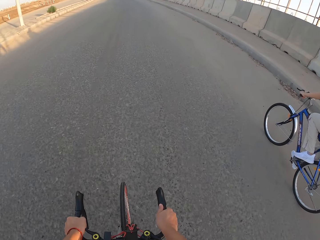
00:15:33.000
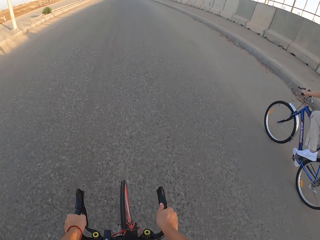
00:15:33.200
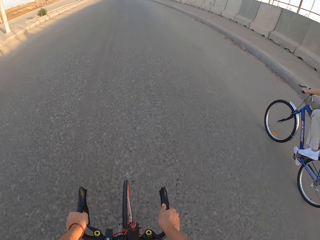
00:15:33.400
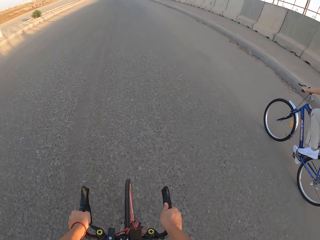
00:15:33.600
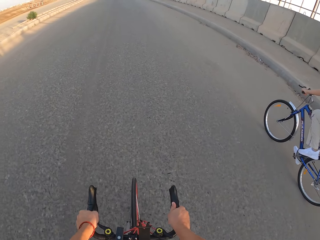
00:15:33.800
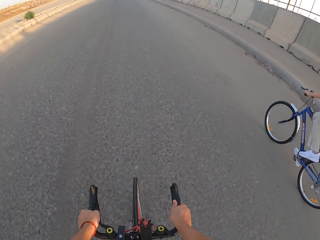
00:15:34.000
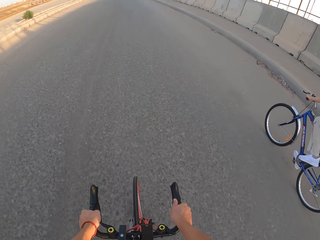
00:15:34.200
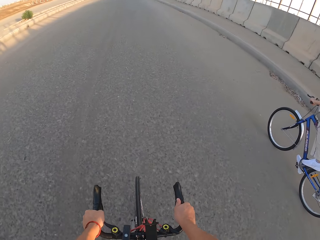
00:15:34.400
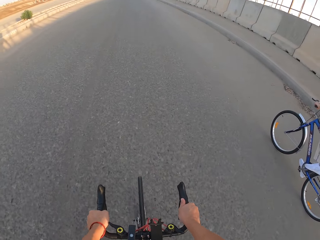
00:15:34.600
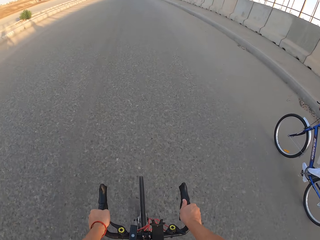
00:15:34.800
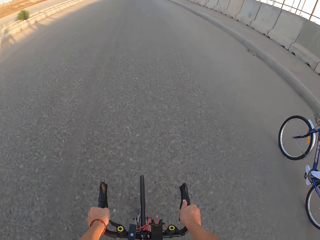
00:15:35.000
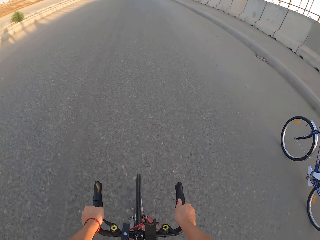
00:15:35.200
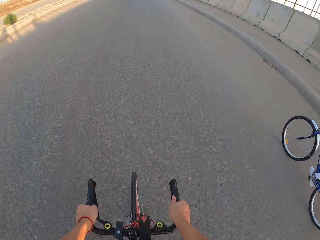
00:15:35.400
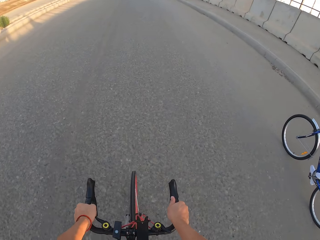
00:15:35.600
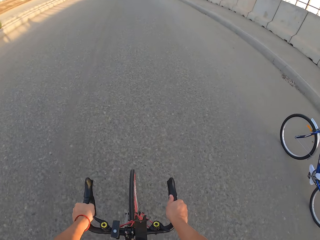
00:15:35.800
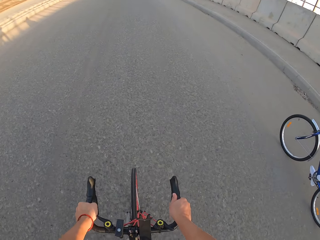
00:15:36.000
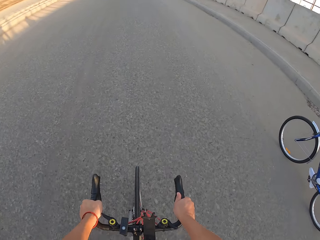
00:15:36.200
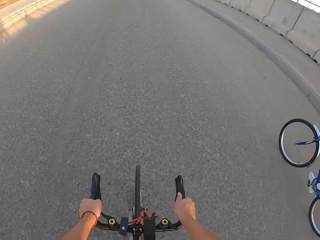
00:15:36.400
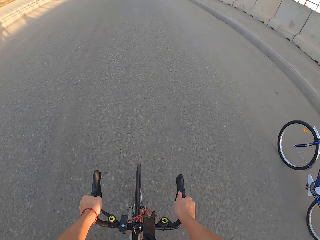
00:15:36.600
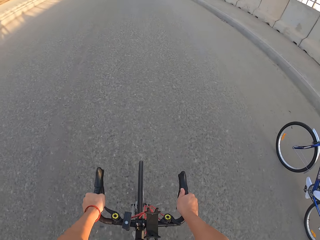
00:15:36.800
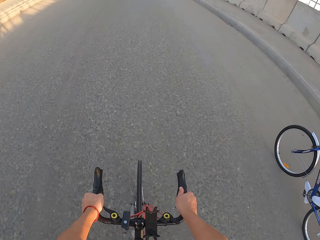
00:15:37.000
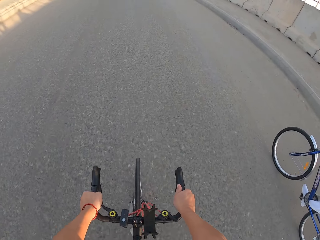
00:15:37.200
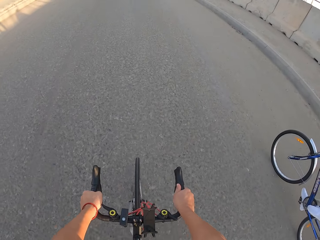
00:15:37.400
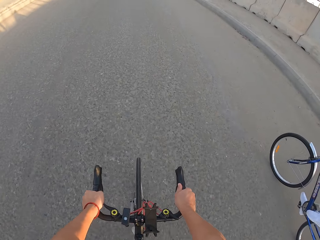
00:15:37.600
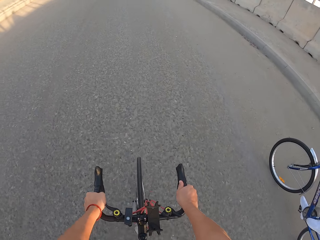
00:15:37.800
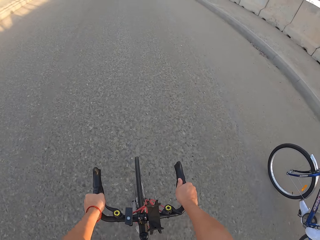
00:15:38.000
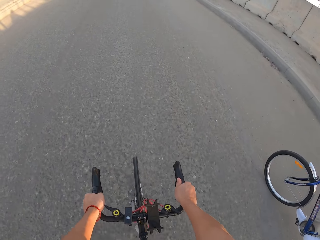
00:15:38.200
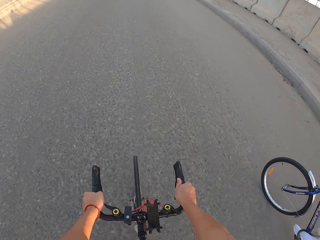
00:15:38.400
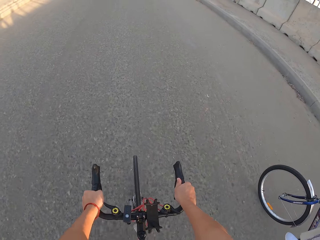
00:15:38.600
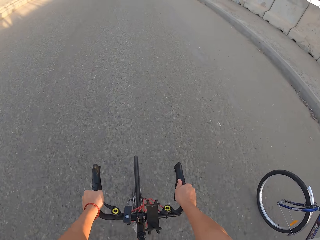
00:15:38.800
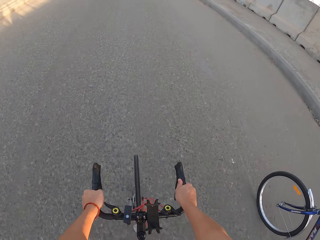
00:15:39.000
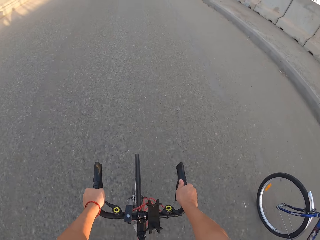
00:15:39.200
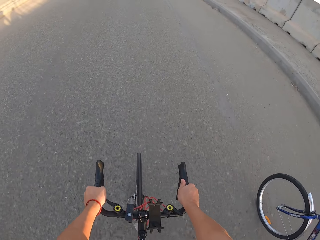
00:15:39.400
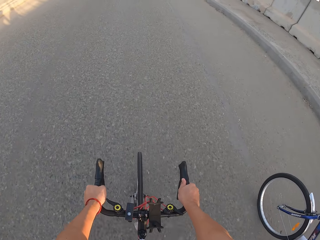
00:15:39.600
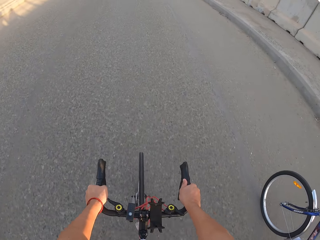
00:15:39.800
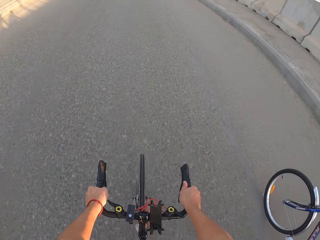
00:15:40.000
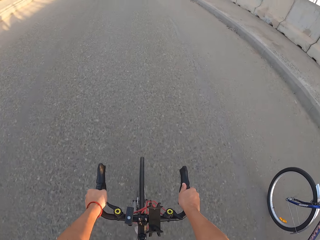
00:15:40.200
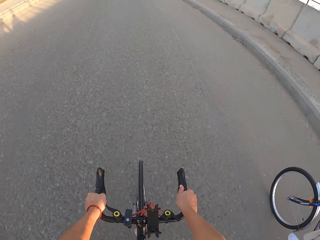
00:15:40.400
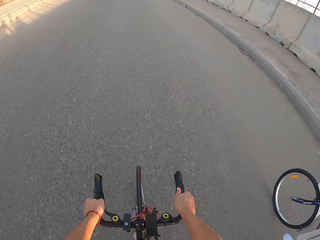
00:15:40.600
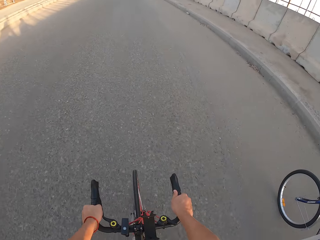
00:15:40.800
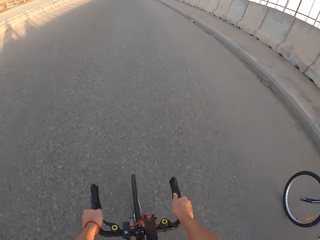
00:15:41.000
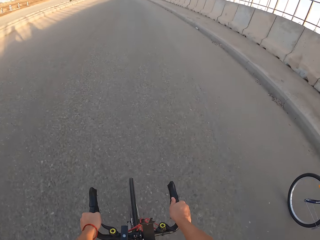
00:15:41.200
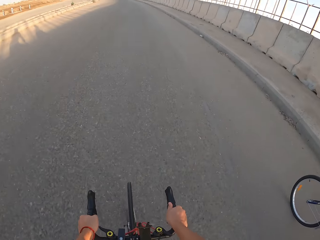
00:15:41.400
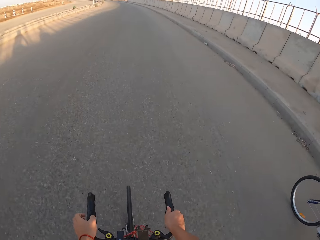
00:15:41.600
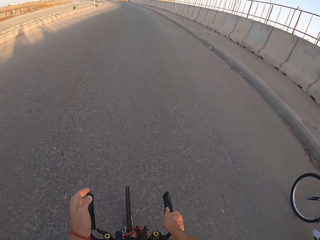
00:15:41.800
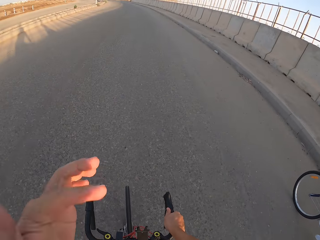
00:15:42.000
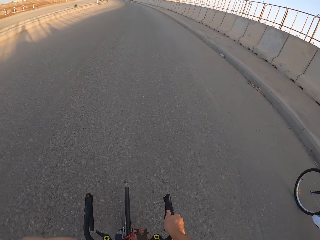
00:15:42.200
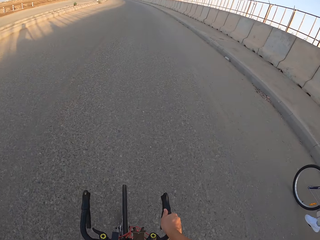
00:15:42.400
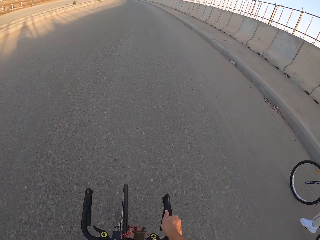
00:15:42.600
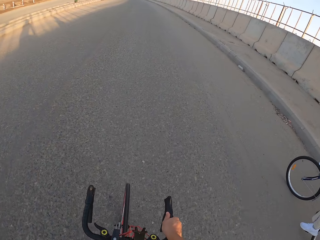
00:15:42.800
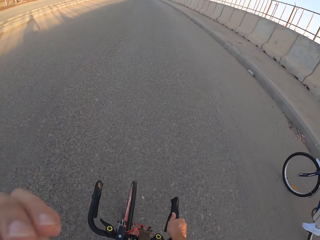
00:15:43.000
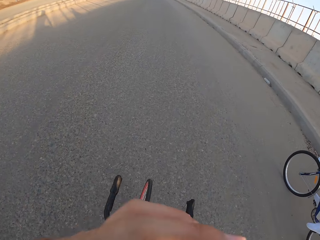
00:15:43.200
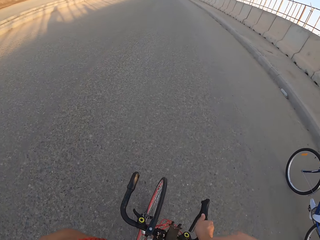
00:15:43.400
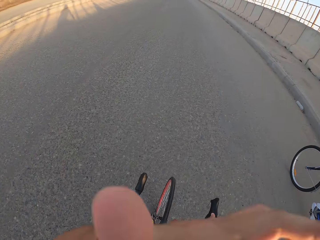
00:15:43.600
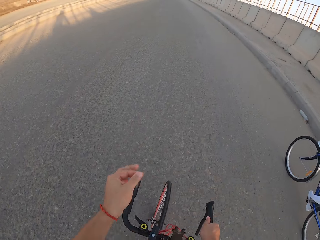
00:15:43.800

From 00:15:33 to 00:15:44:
The camera wearer rides the bicycle. They raise the left hand towards something.

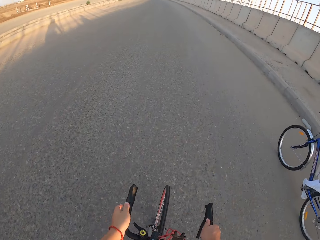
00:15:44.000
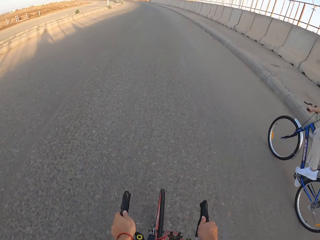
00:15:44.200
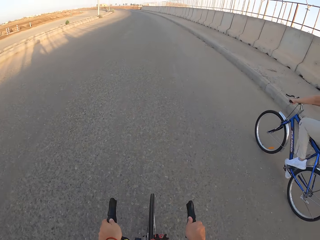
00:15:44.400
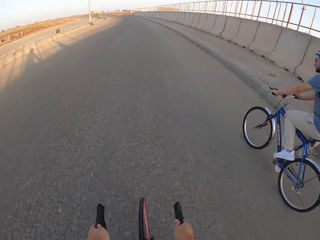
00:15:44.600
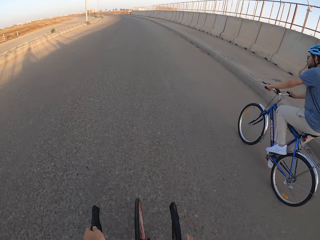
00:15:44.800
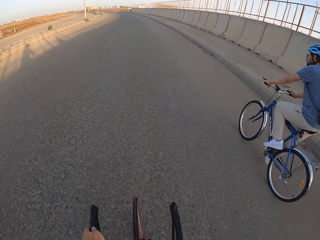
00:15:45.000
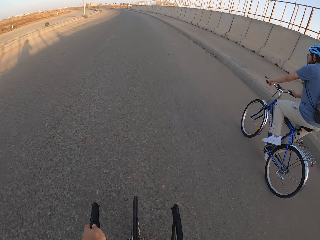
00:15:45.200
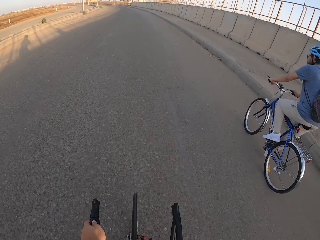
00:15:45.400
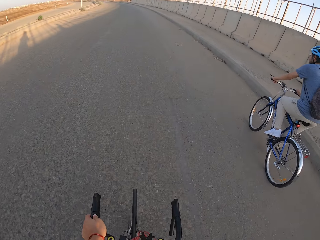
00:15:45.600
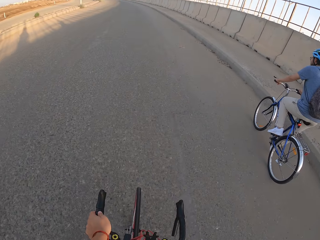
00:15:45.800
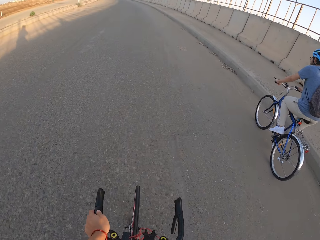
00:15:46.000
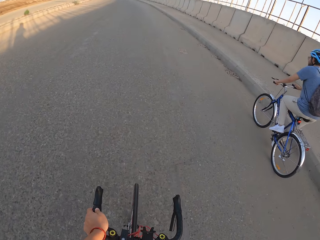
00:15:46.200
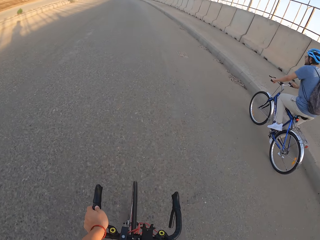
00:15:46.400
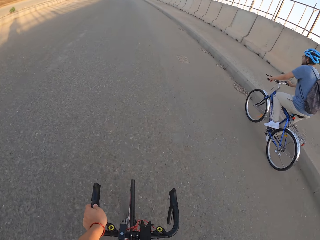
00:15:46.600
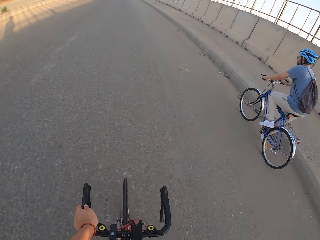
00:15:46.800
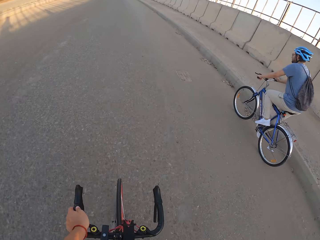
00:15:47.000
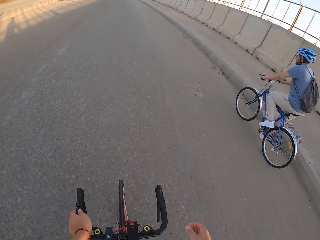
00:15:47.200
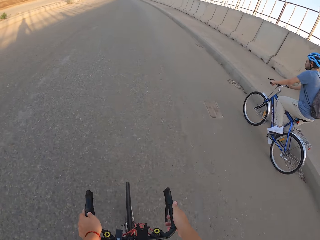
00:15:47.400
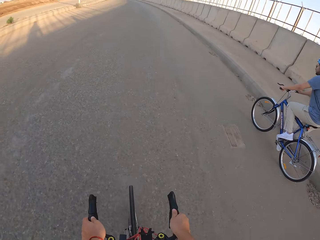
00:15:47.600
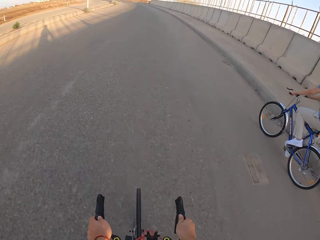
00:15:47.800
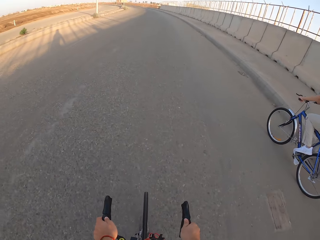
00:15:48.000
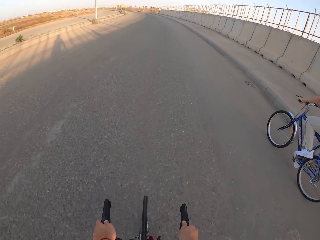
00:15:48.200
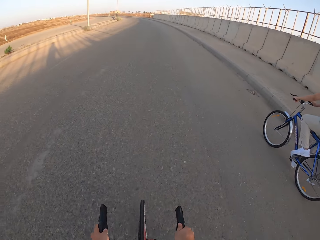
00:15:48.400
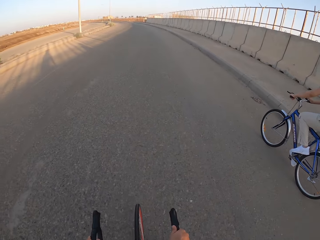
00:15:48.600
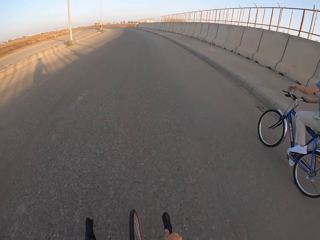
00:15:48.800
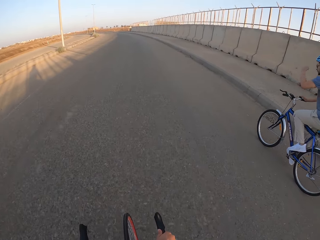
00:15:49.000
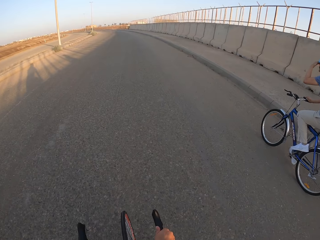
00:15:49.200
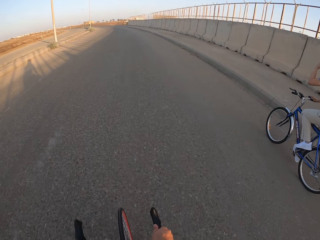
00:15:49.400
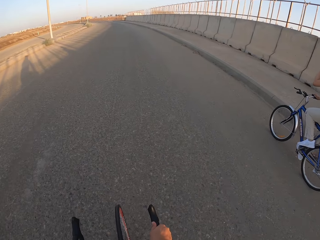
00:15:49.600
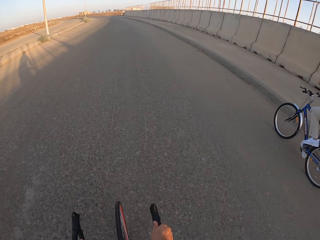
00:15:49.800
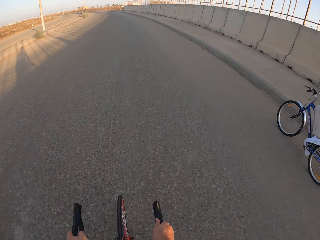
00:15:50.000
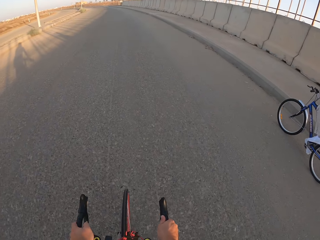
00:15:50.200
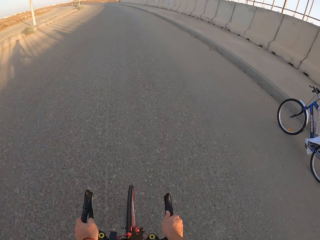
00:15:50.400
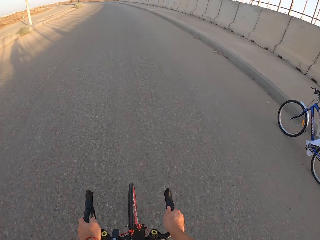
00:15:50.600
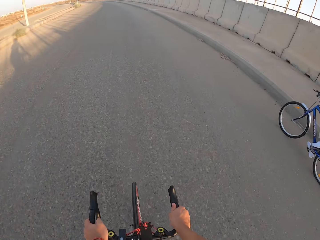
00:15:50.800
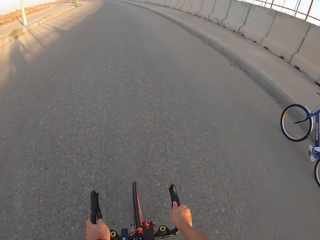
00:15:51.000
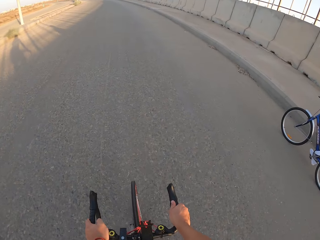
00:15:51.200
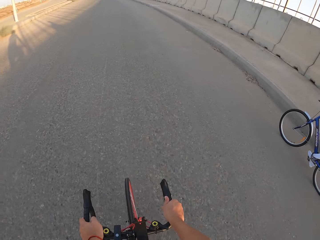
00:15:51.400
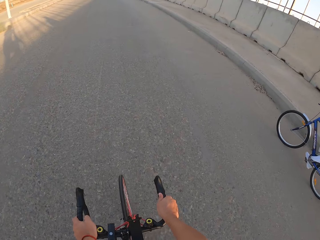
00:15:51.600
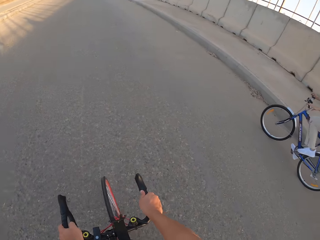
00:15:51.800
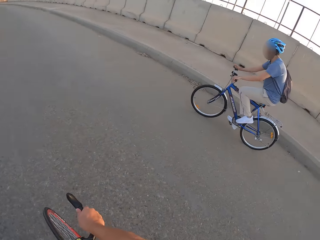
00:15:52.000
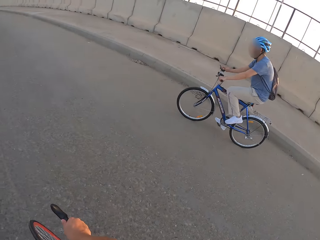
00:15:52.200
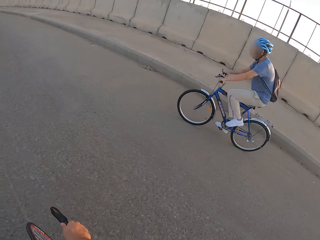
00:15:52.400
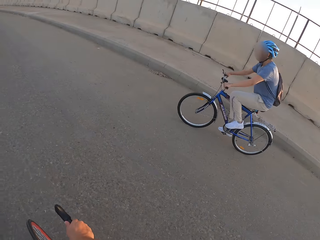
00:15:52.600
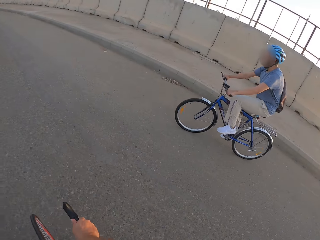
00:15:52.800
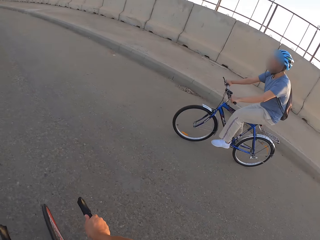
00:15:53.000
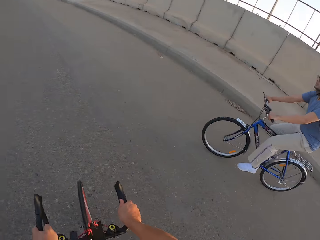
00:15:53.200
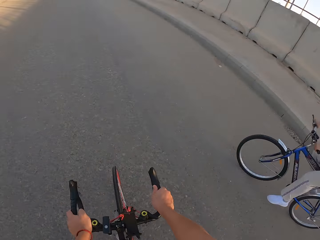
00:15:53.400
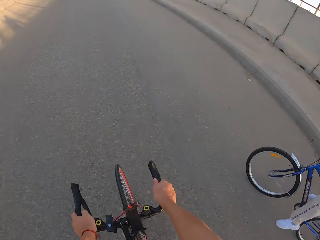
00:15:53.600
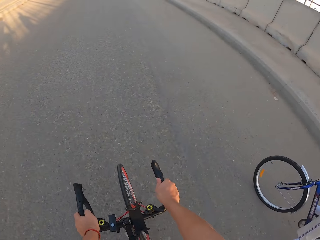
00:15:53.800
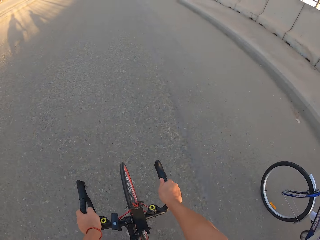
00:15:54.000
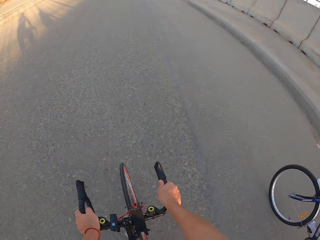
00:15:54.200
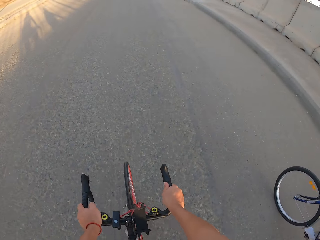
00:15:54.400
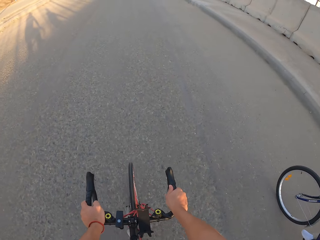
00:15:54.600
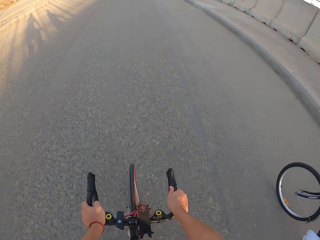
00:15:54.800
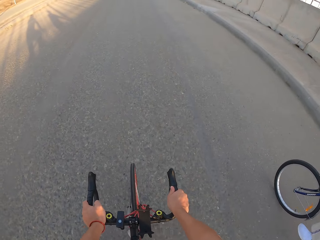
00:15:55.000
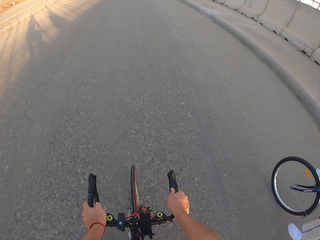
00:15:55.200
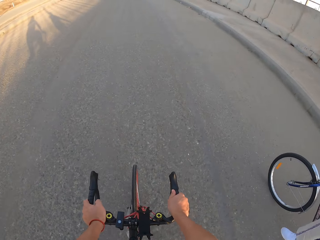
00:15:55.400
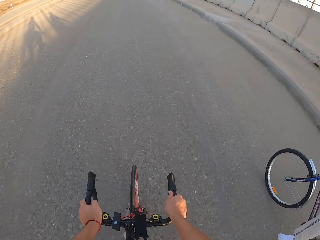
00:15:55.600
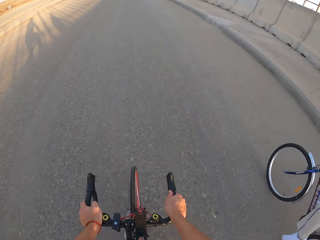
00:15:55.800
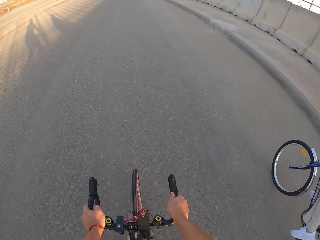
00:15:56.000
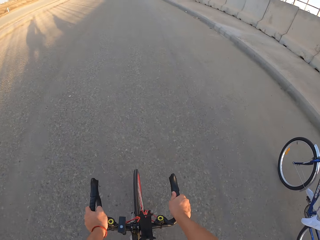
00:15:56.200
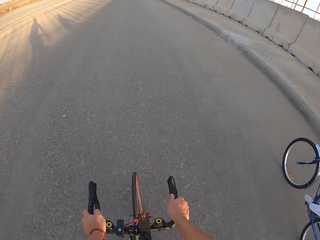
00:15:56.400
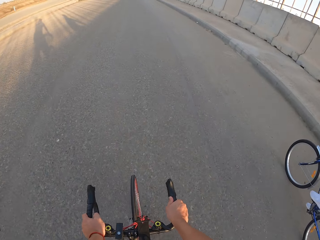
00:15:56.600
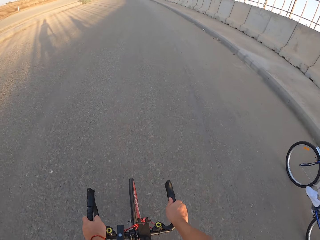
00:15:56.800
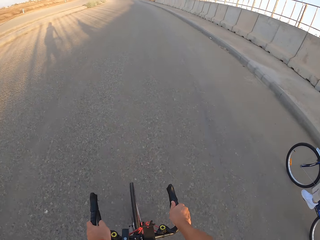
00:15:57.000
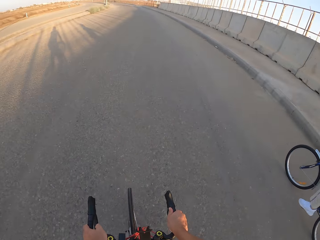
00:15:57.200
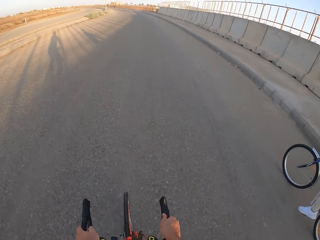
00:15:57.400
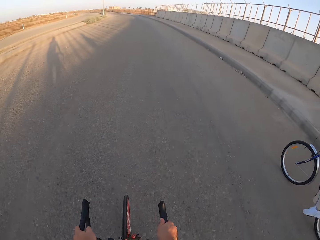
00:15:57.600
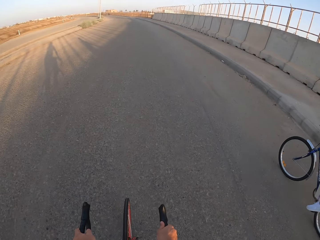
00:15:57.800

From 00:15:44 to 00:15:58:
The camera wearer withdraws the left hand from something. They cycle along the road. A man rides the bicycle. The man lifts the hand. The camera wearer rides the bicycle. They look at the man. The man rides the bicycle. The camera wearer cycles along the road.
